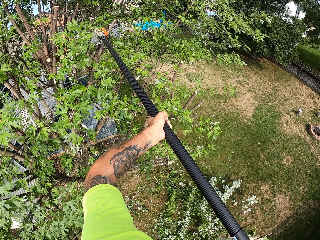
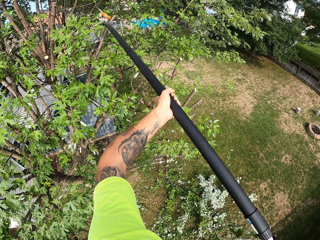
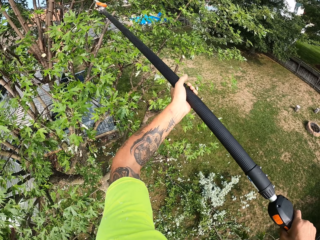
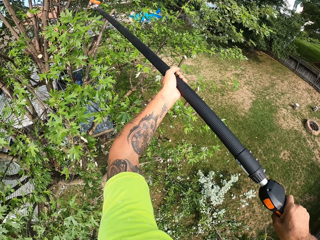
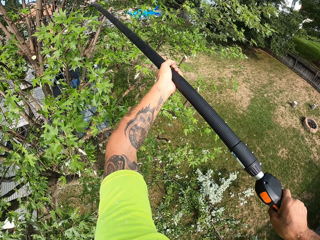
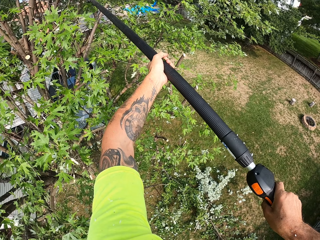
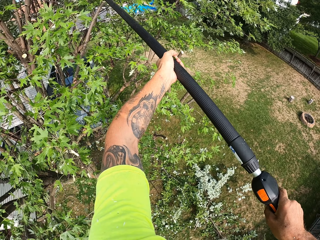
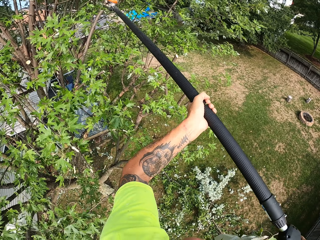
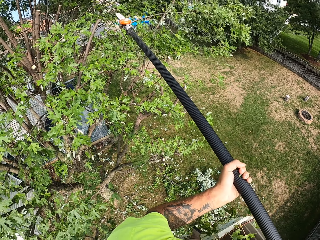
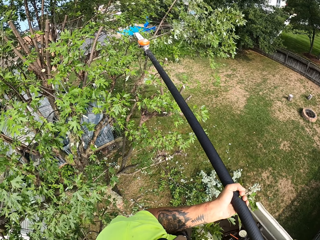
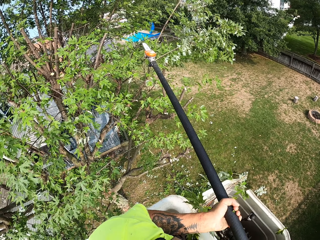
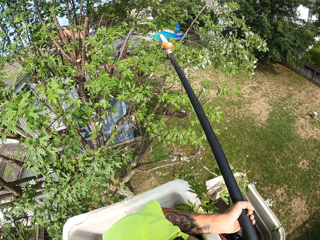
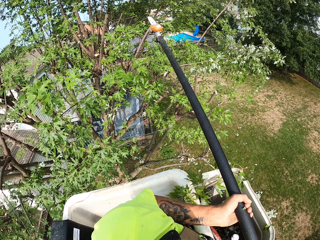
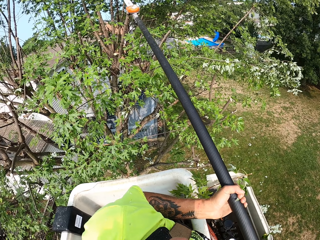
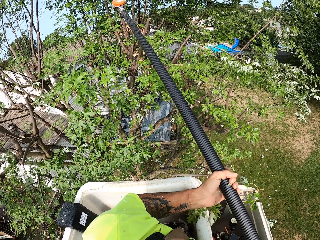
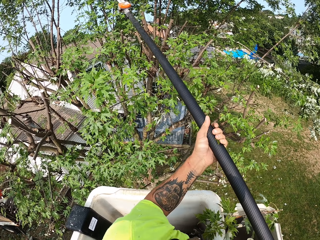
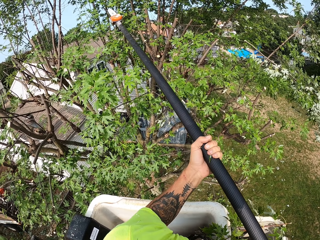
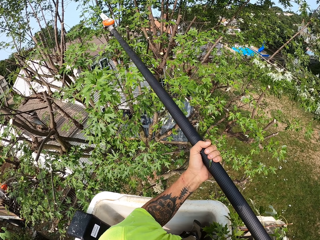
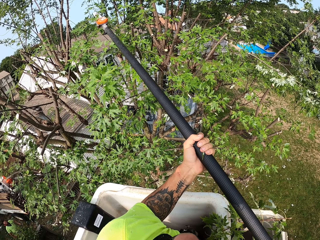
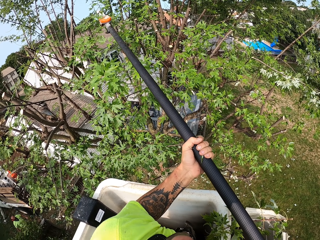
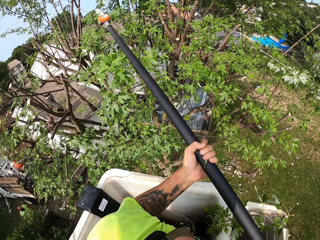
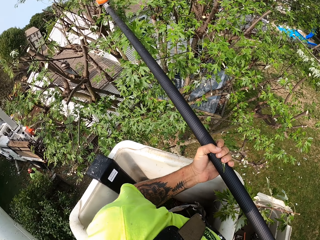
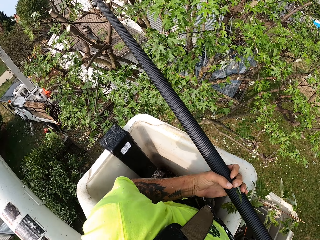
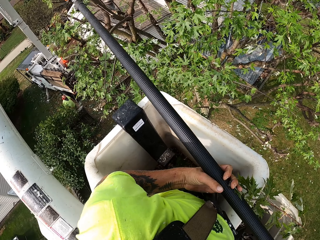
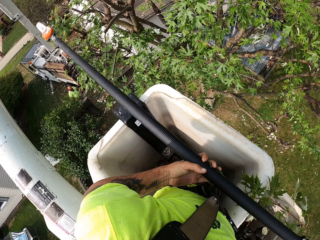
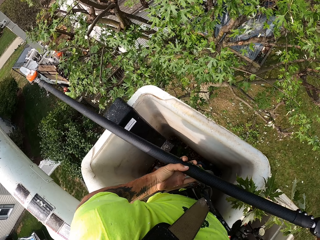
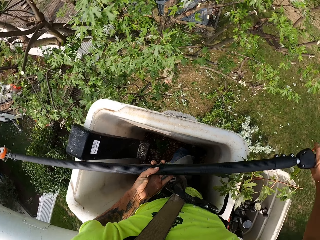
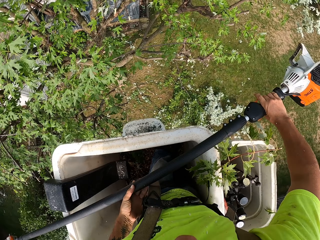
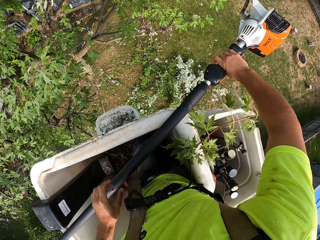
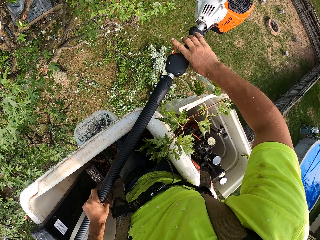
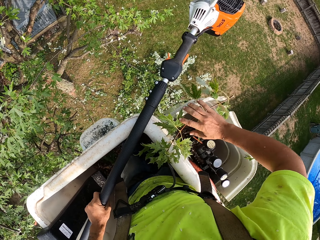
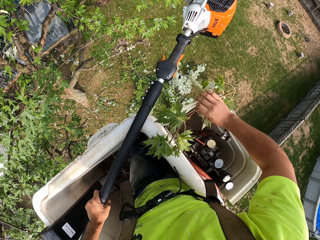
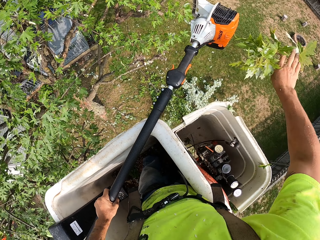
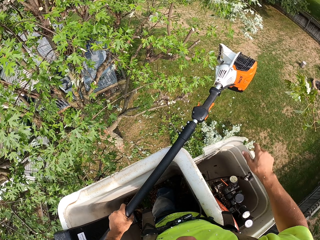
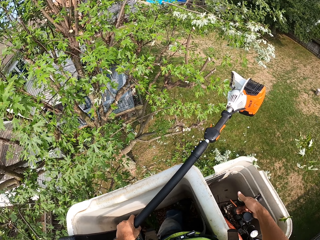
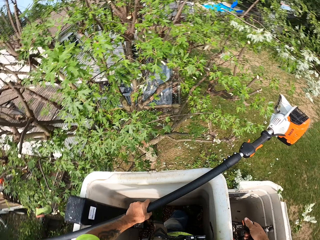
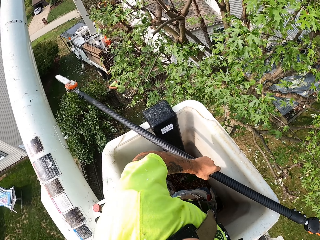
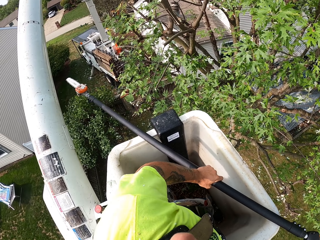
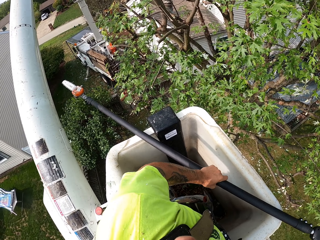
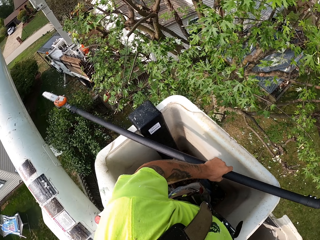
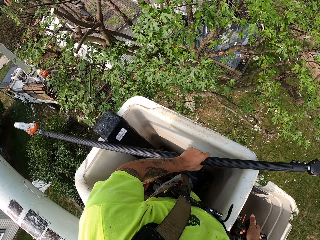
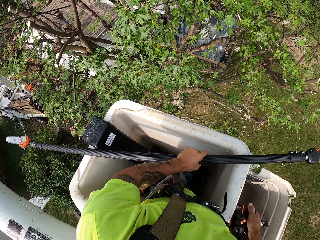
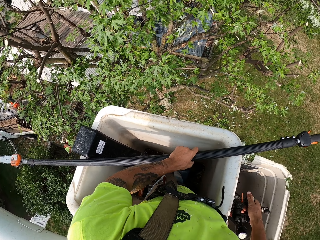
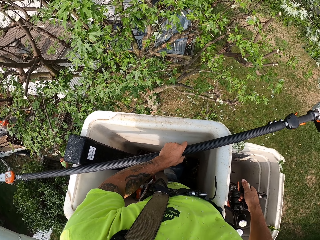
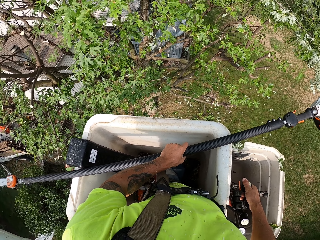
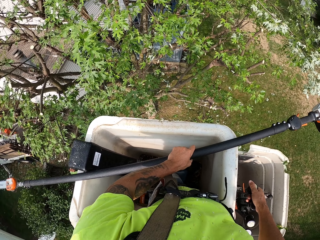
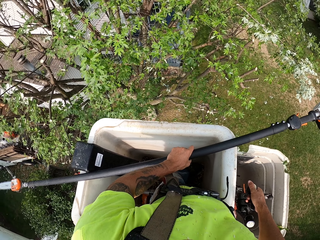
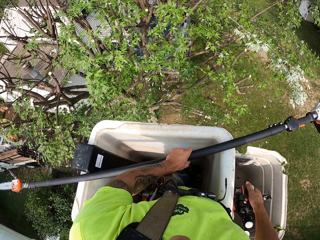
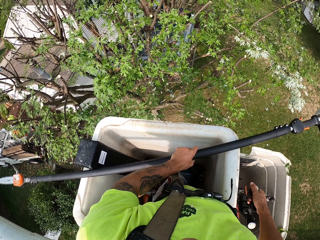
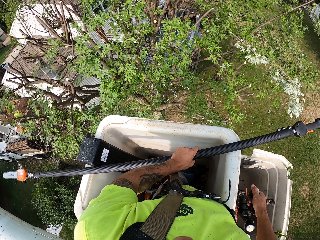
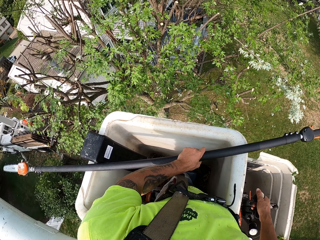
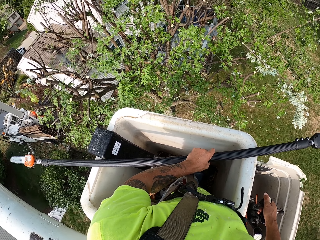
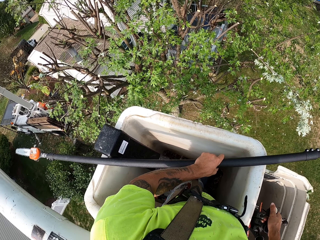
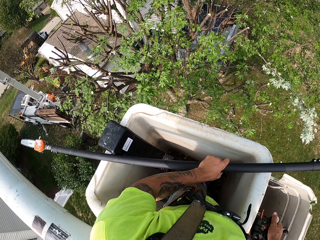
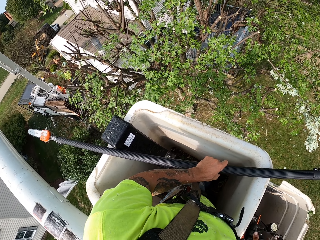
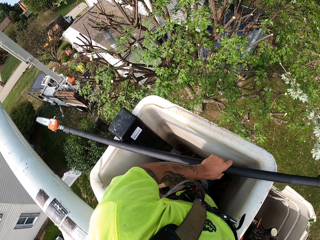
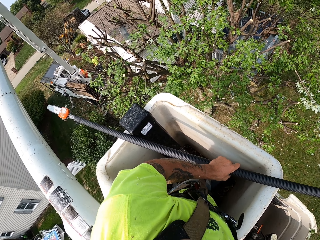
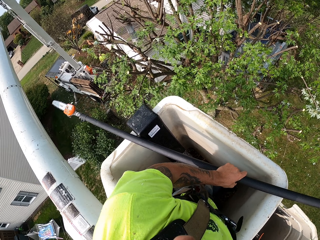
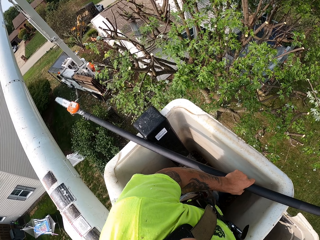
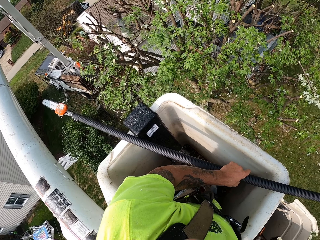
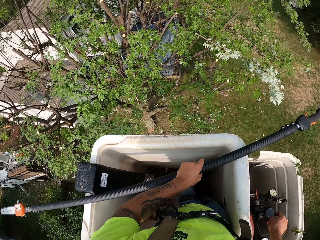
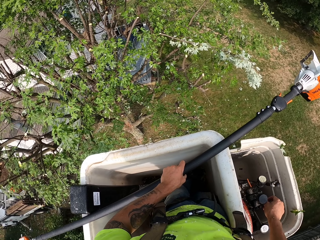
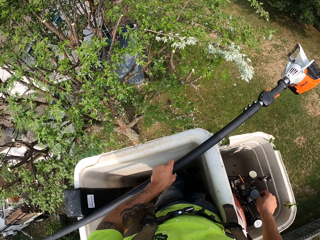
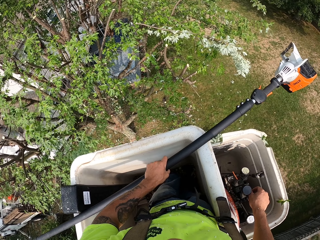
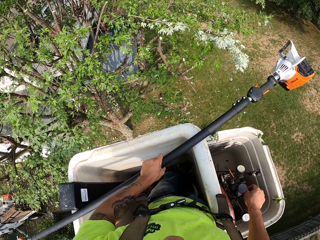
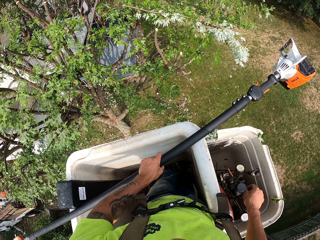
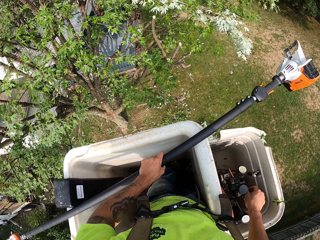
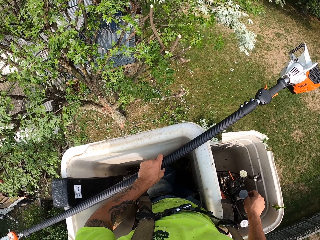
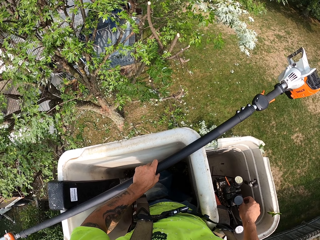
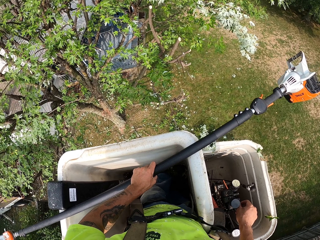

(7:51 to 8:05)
The camera wearer looks around. He places the pole saw onto the crane with both hands. He holds the pole saw with his left hand. He picks a tree branch from the crane with his right hand. He drops the tree branch onto the ground. He operates the crane gear with his right hand. He looks around. He operates the tree trimming truck.

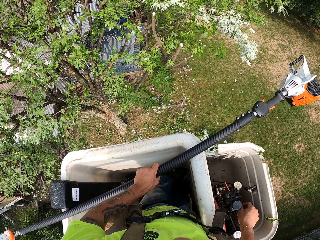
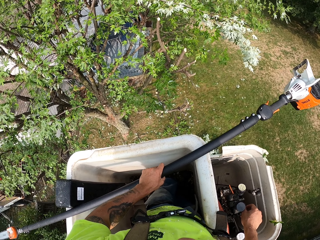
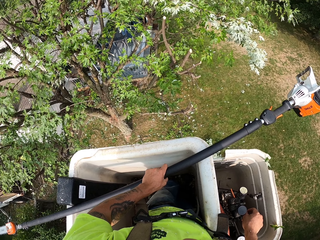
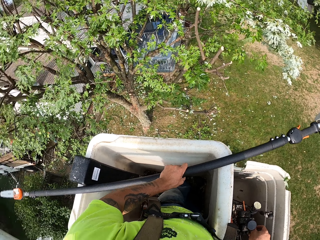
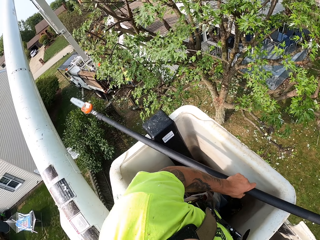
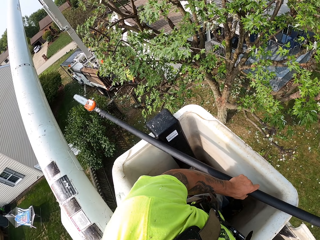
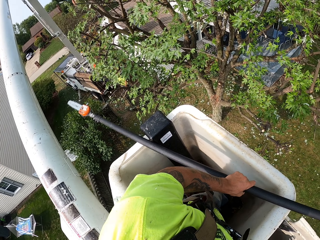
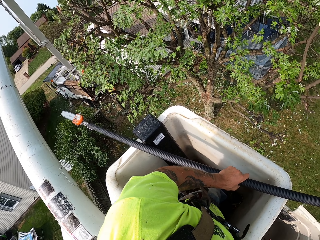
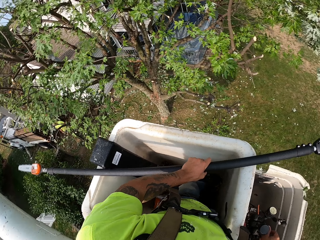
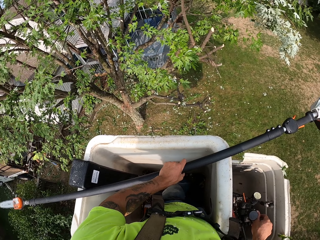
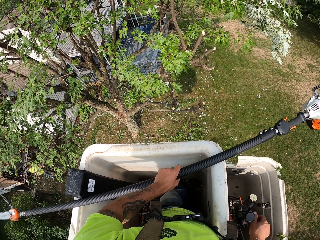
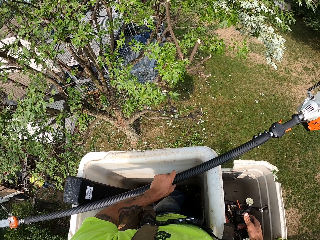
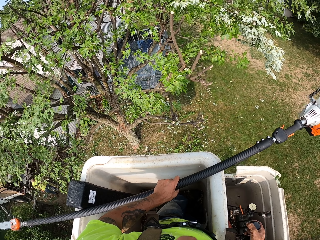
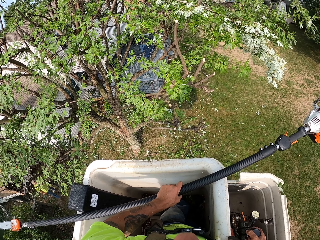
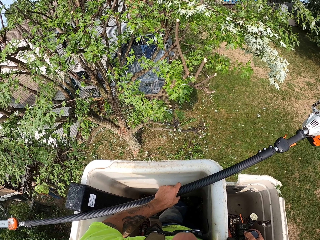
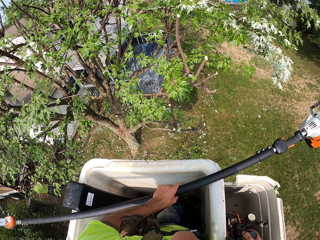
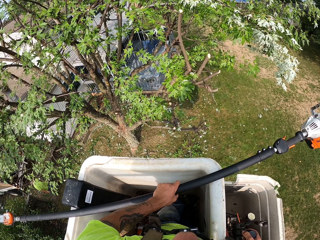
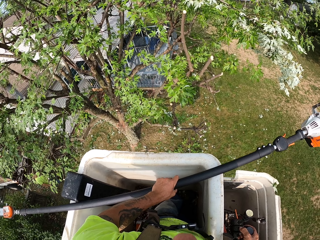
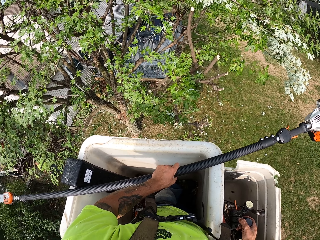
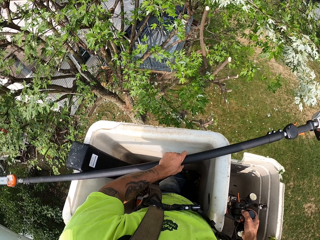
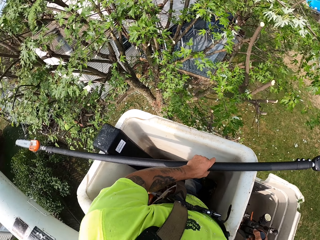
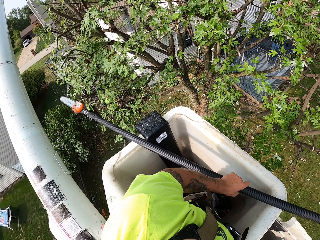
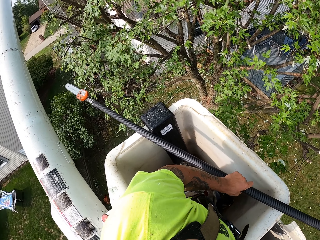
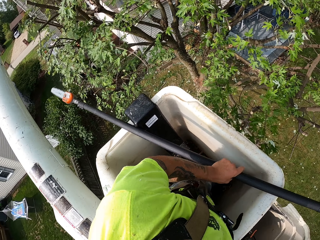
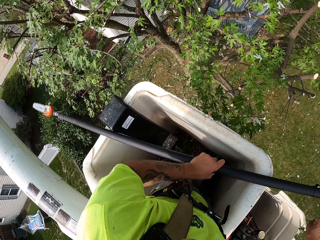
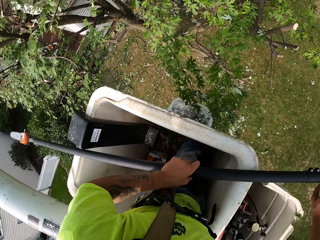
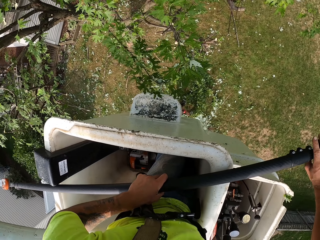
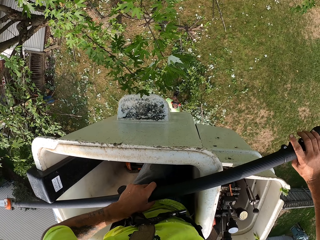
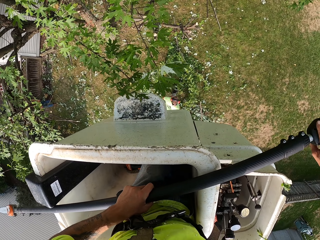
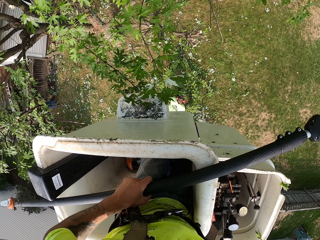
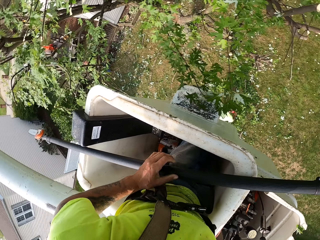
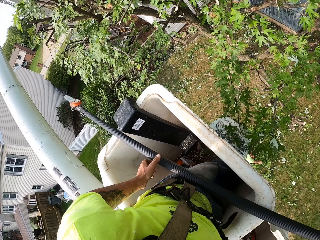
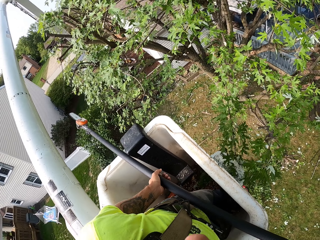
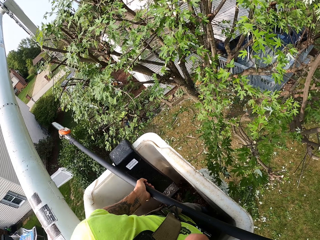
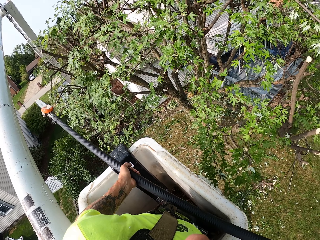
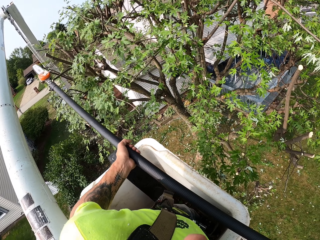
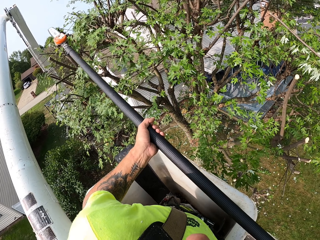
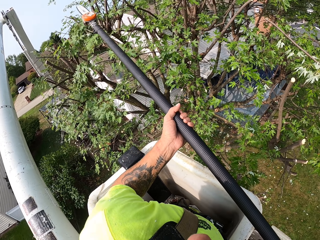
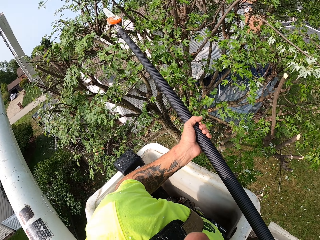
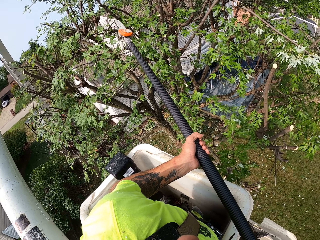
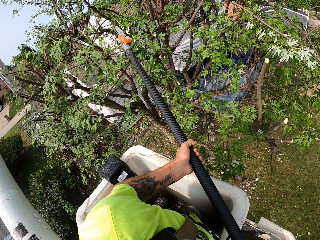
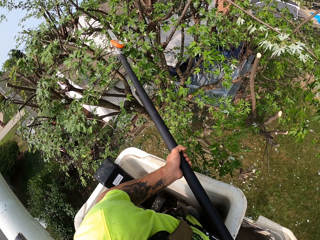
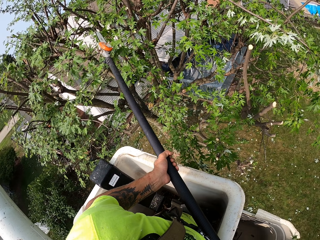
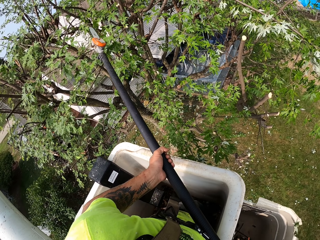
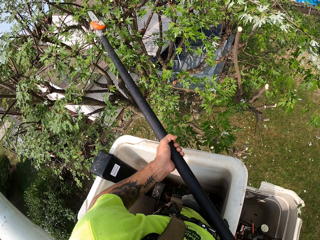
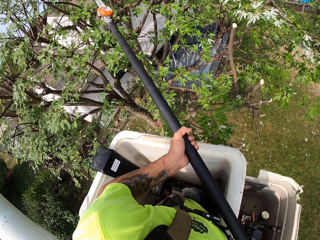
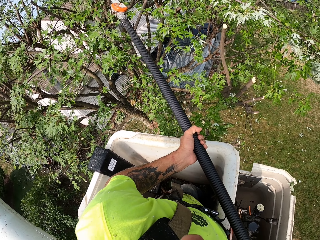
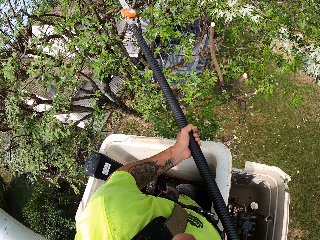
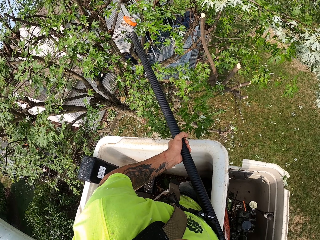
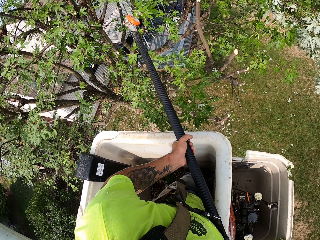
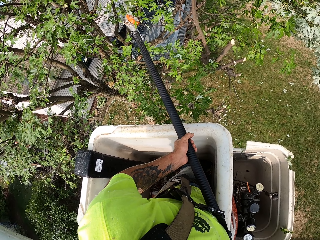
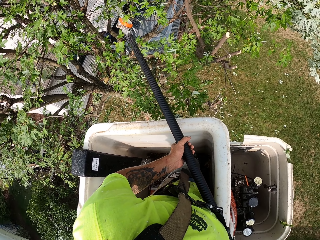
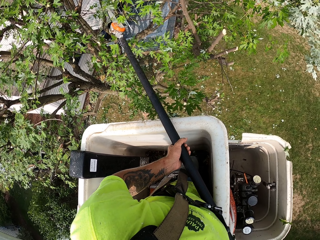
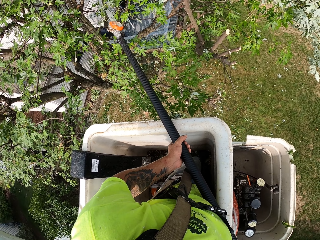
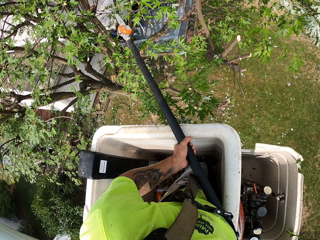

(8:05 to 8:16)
The camera wearer looks around. They hold the pole saw with both hands. They pick the pole saw from the crane with both hands. They cut the tree with the pole saw in both hands.
